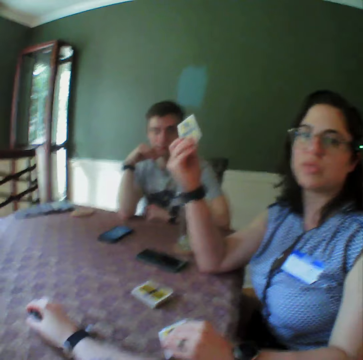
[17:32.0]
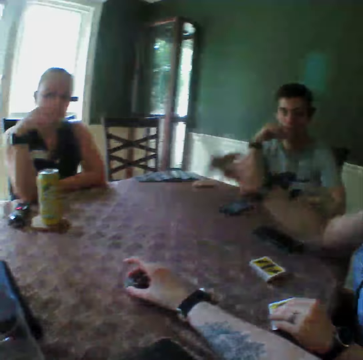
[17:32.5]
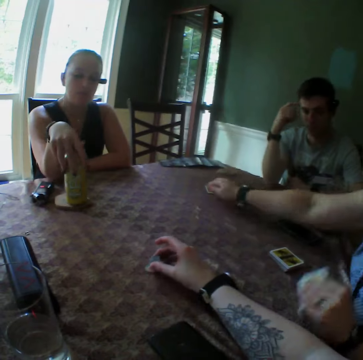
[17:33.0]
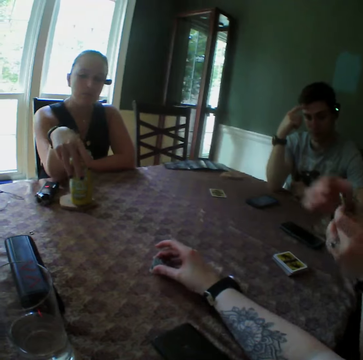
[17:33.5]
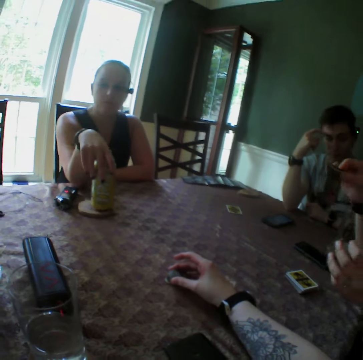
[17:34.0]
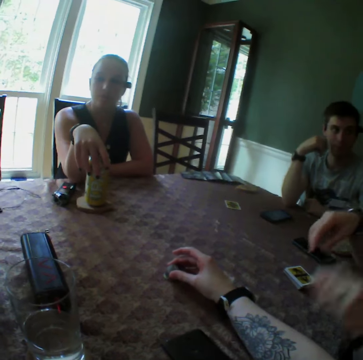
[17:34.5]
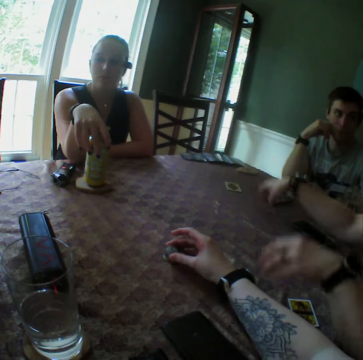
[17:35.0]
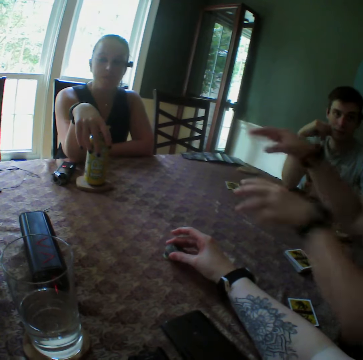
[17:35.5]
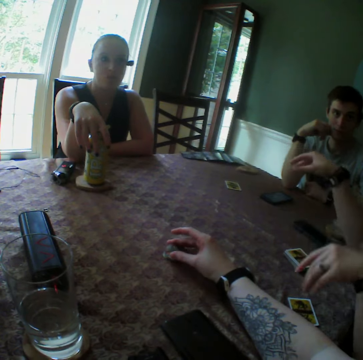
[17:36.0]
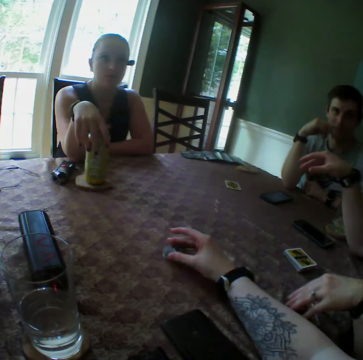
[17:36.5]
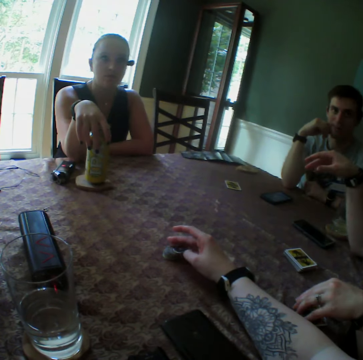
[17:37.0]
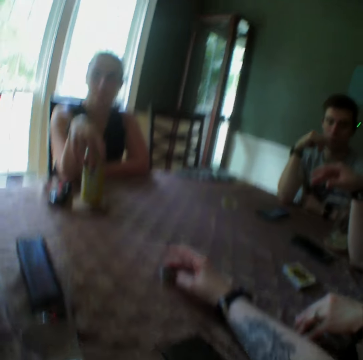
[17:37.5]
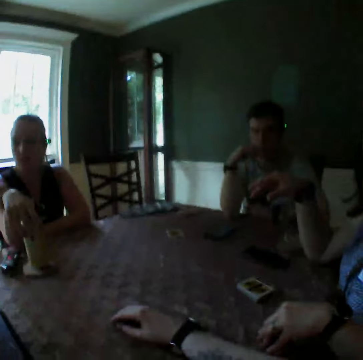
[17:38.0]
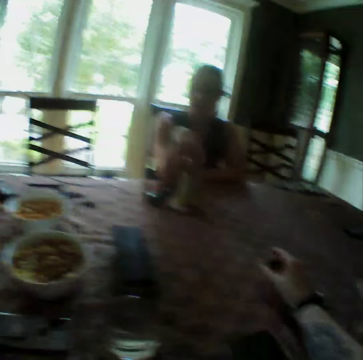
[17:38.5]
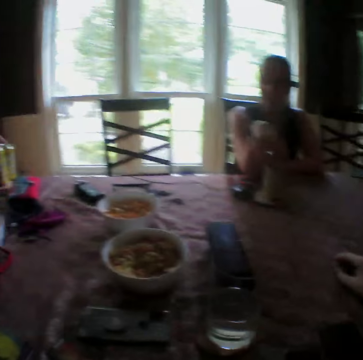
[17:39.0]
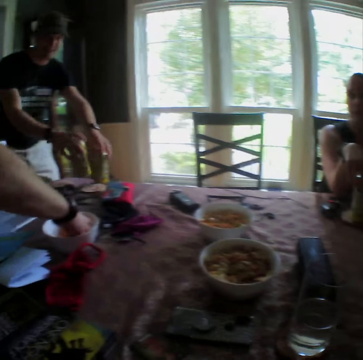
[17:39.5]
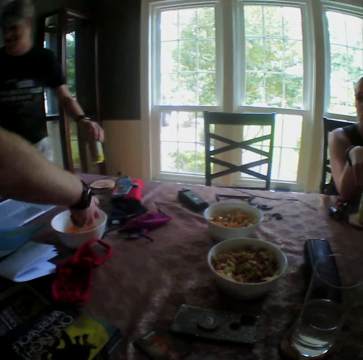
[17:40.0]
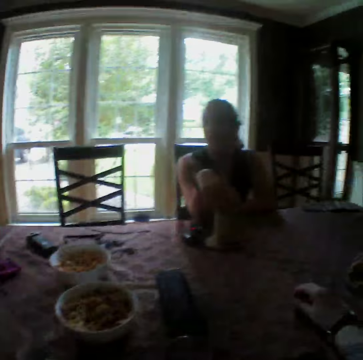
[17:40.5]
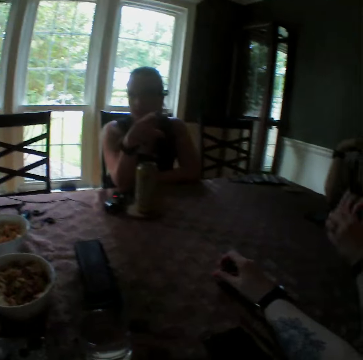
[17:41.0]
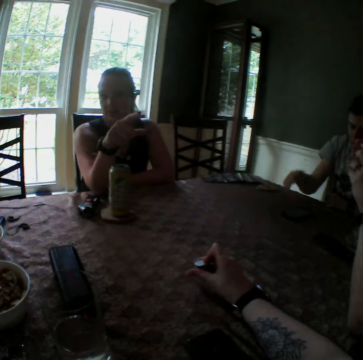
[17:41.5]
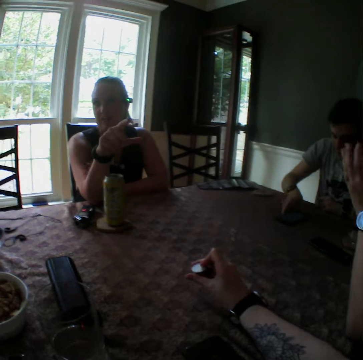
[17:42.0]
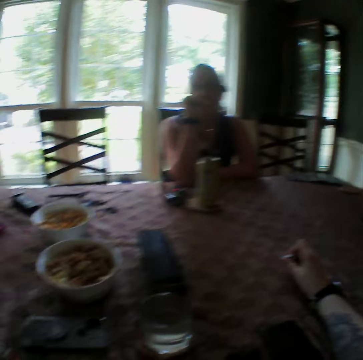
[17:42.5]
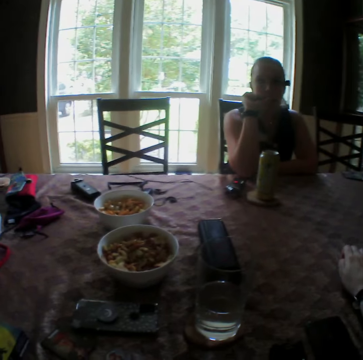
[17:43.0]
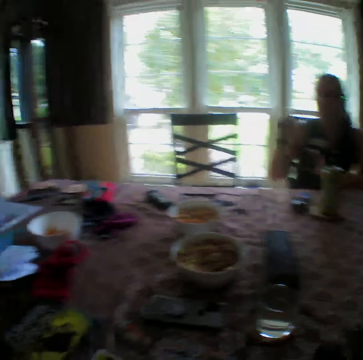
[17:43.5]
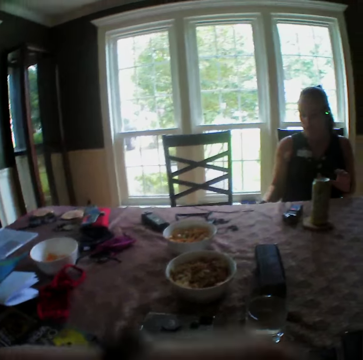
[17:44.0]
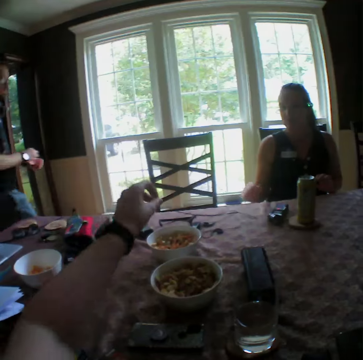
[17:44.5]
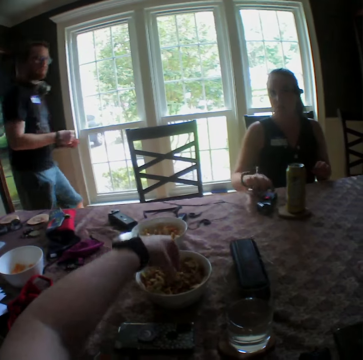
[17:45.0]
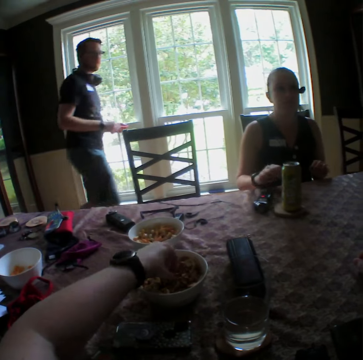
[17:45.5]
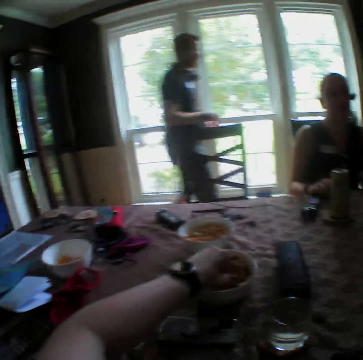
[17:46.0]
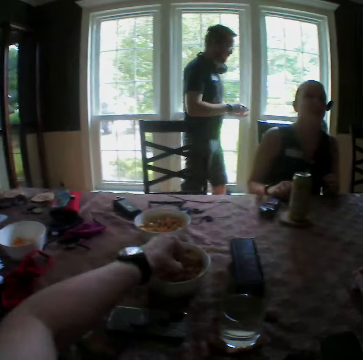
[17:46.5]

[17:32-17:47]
The woman drops the card in her right hand on the table. The woman passes the card in her left hand to her right hand. The camera wearer looks around. The woman passes the card from her right hand to her left hand, and drops the card on the table with her left hand. The woman places her left hand on the card on the table. The camera wearer touches something. A man picks up cans from the table with his hands. The camera wearer looks around. Another man operates his phone with his right hand. The camera wearer raises his hand up. He looks around. He picks cookies from the bowl on the table with his left hand.

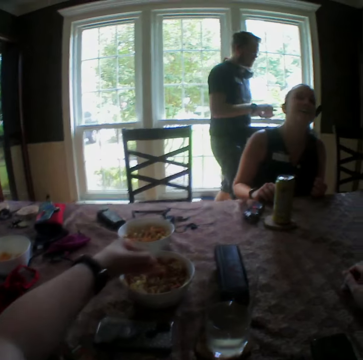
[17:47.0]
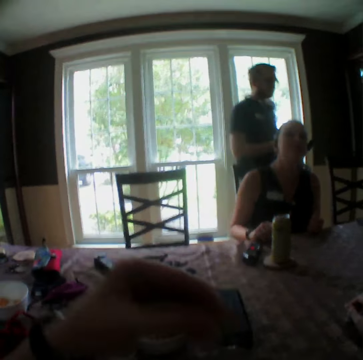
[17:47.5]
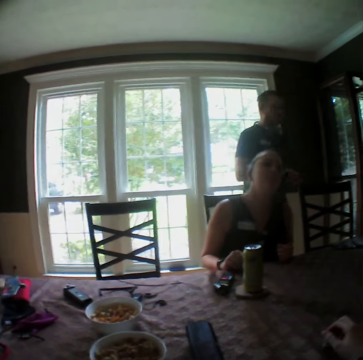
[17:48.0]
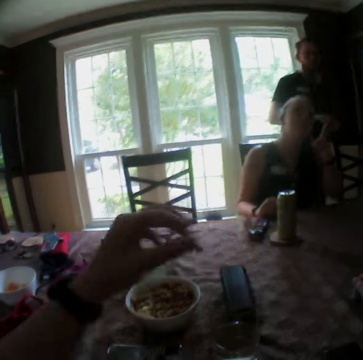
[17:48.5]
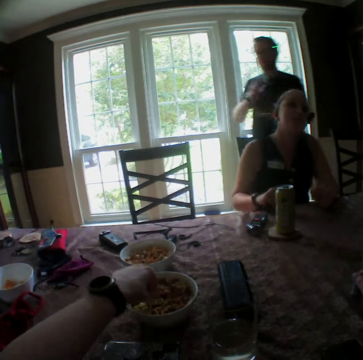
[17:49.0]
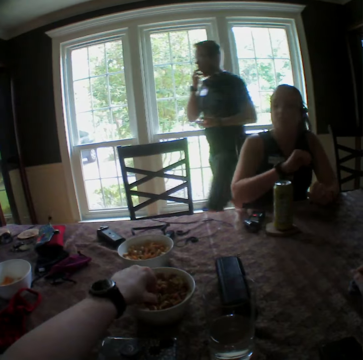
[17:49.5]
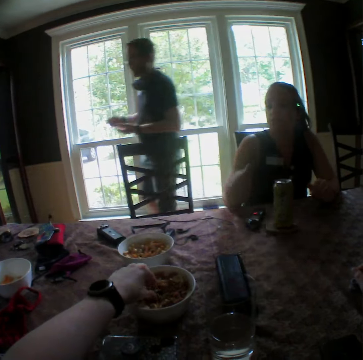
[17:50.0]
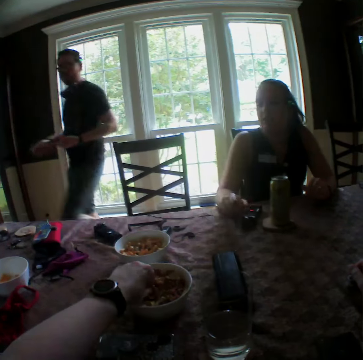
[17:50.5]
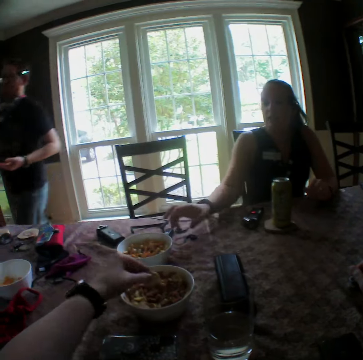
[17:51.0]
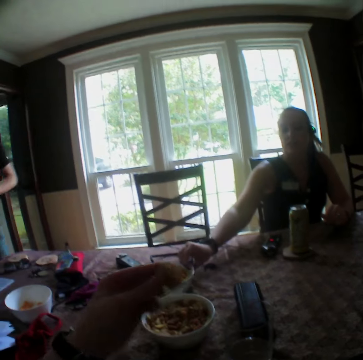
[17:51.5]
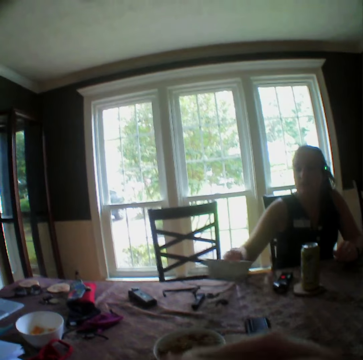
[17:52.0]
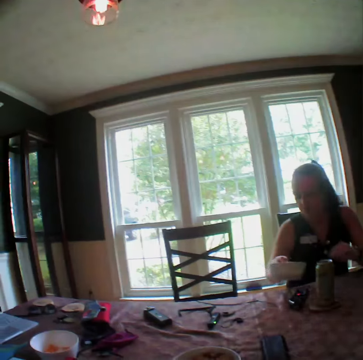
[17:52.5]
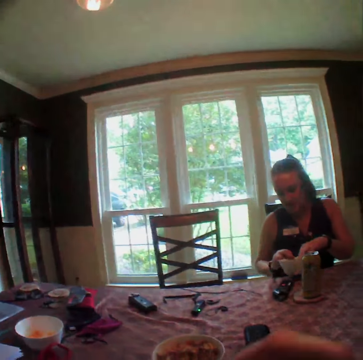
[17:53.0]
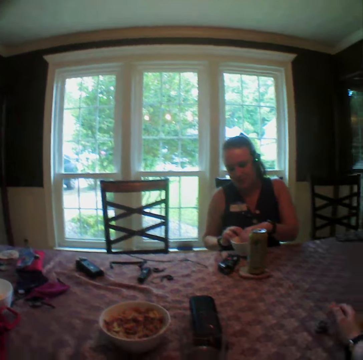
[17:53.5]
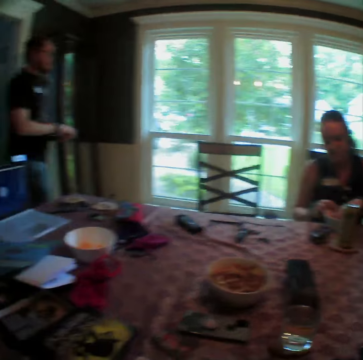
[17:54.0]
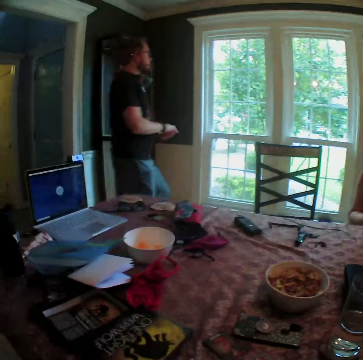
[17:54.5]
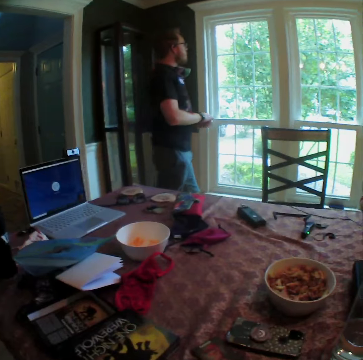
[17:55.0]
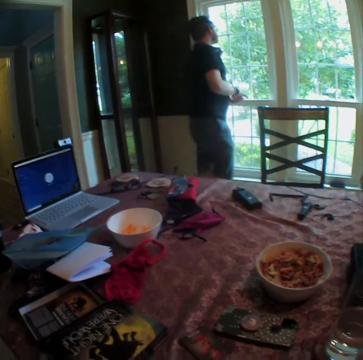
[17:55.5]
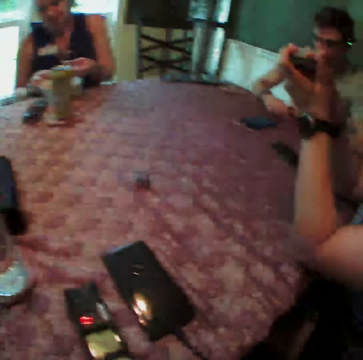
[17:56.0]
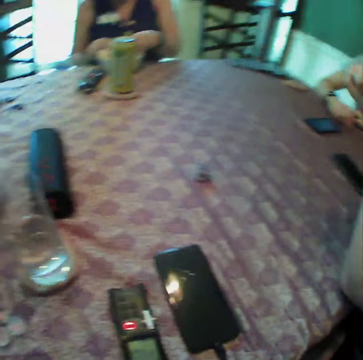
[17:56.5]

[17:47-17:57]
The camera wearer puts the cookies in his left hand into his mouth. He picks cookies from the bowl on the table with his left hand. He puts the cookies in his left hand into his mouth. A woman picks a bowl of cookies from the table with her right hand. The woman picks cookies from the bowl with her left hand. The camera wearer looks around.

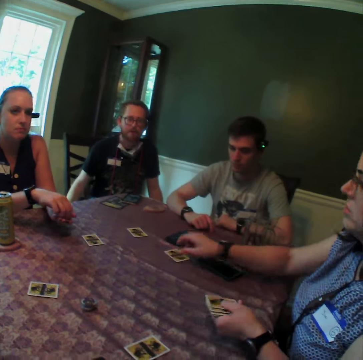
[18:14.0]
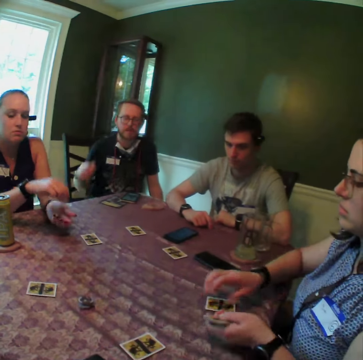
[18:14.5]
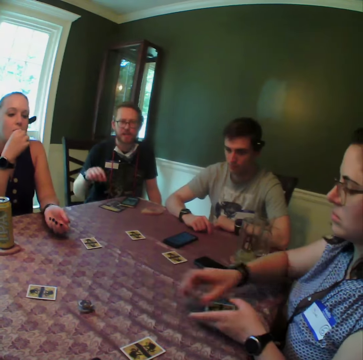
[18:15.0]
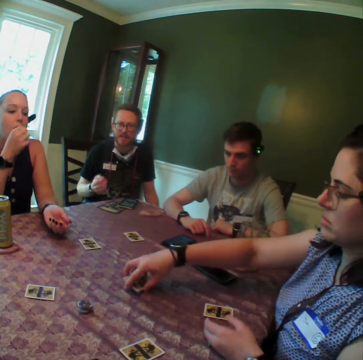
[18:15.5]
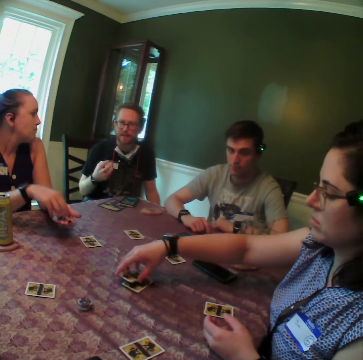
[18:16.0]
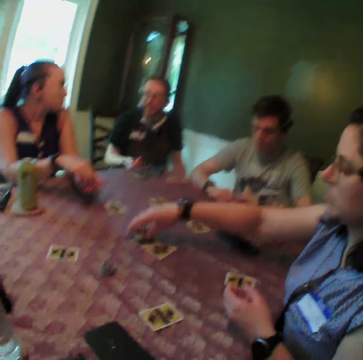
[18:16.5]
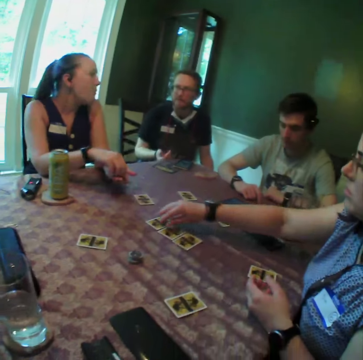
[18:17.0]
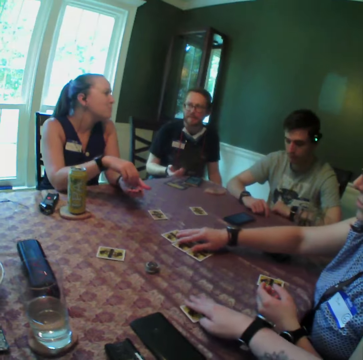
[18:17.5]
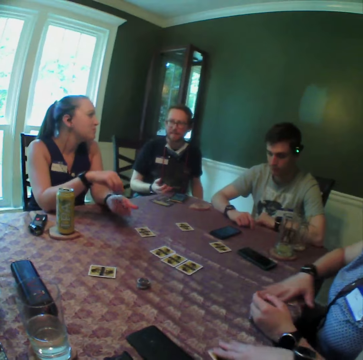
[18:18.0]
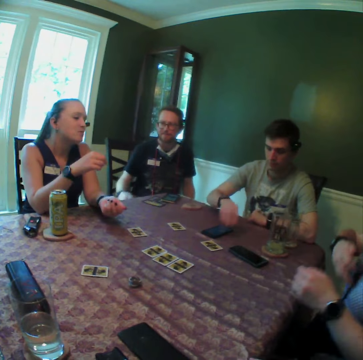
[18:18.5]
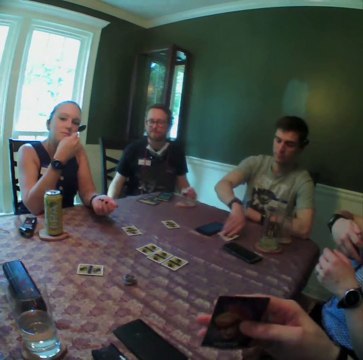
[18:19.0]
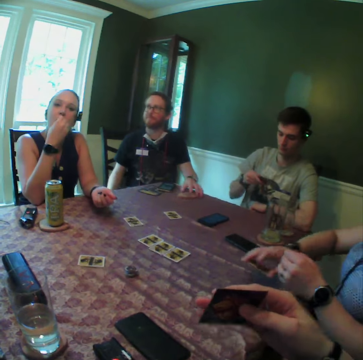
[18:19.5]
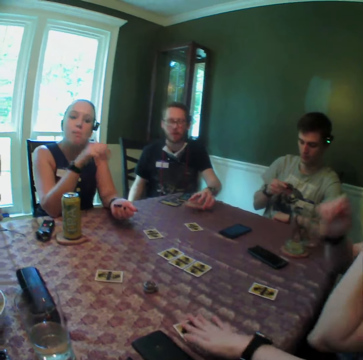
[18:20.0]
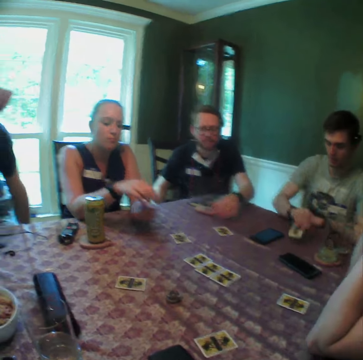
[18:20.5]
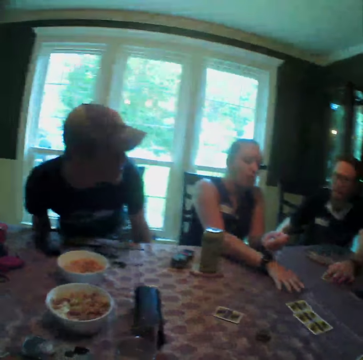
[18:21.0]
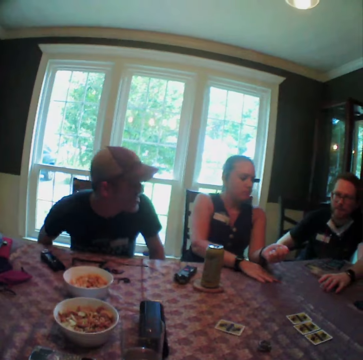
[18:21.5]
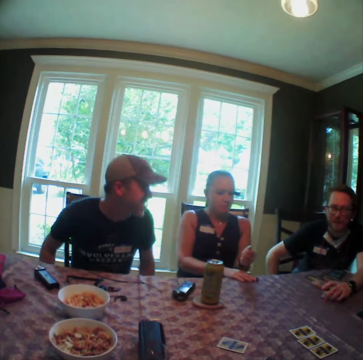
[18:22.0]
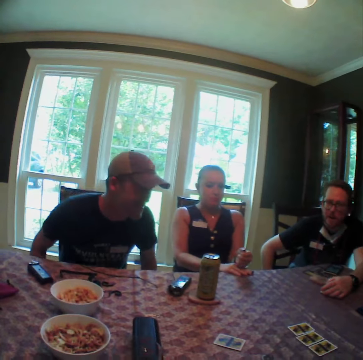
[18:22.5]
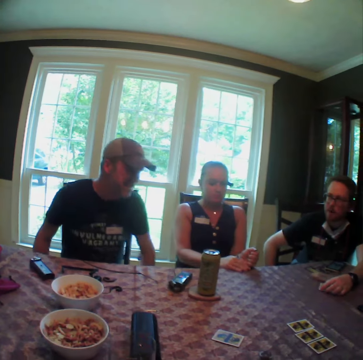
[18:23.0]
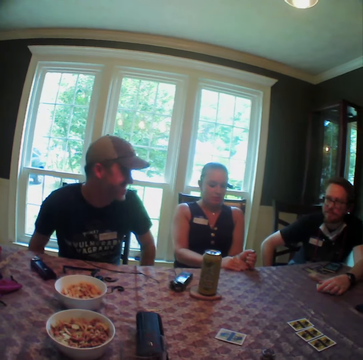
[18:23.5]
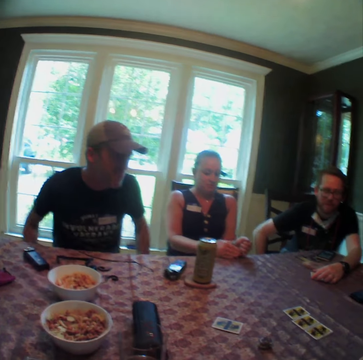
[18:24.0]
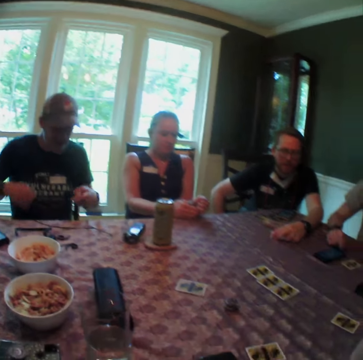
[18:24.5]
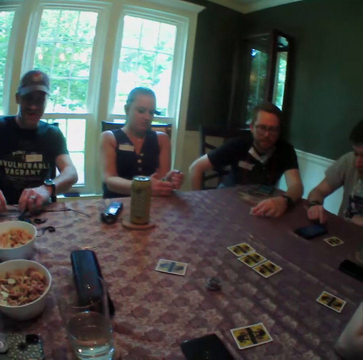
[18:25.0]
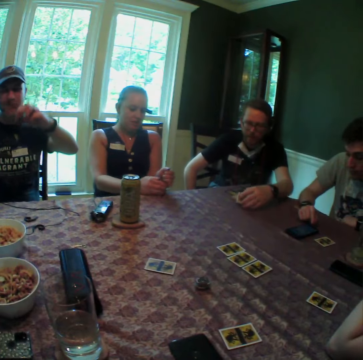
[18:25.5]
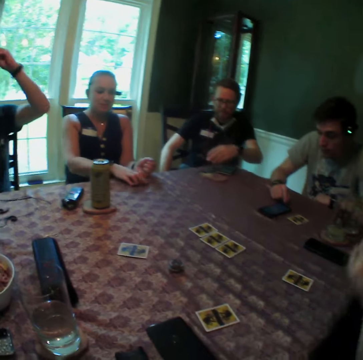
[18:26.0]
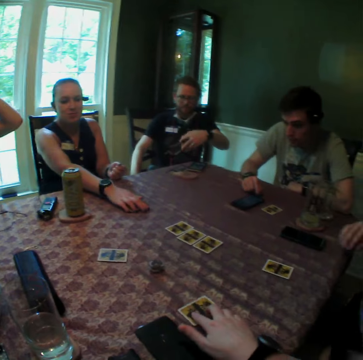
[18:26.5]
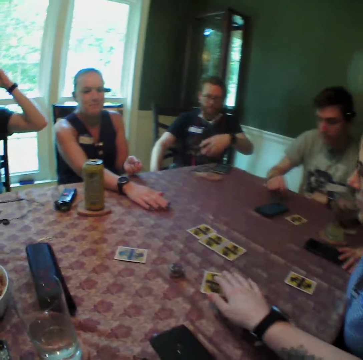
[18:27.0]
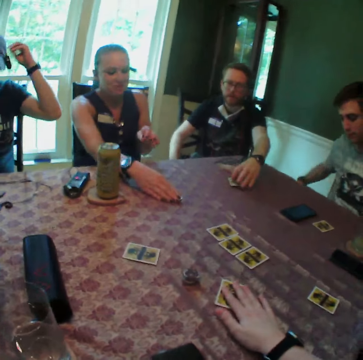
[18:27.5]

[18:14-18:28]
The woman eats the corn flakes in her right hand. Another woman arranges some cards in her right hand on the table. The first woman picks corn flakes from her left hand with her right hand. The camera wearer picks a card from the table with his right hand. The other woman picks a card from the table with her right hand. A man picks a card from the table with his right hand. Another man moves a coaster on the table with his right hand. The other woman drops the card in her right hand on the table. The camera wearer drops the card in his right hand on the table. The first man drops the card in his right hand on the table. Another man picks a card. Another woman picks a card. The camera wearer looks around. The first woman holds the card with both hands. Another man picks a camera from the table with his right hand. The first woman pushes the card in her right hand forward on the table. The camera wearer pushes the card on the table with his right hand. The second woman places her right hand on a chair.
